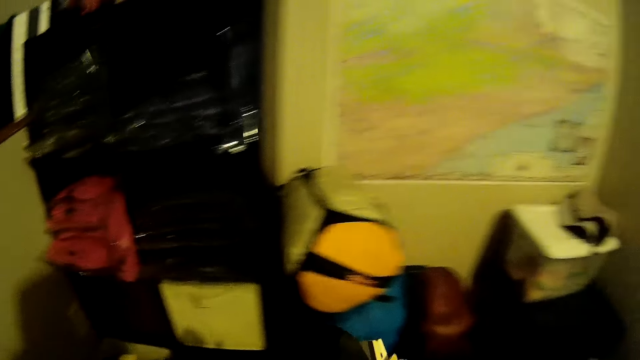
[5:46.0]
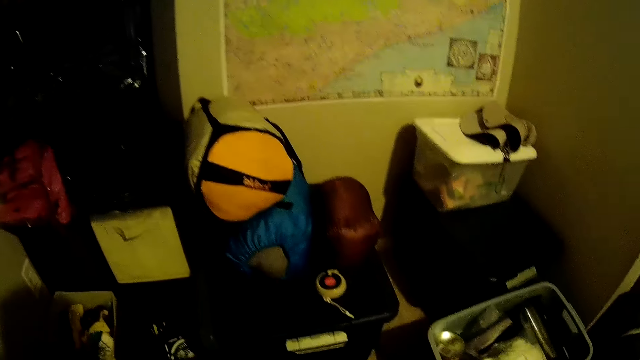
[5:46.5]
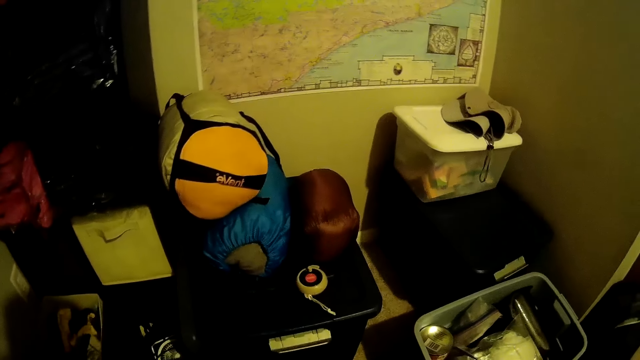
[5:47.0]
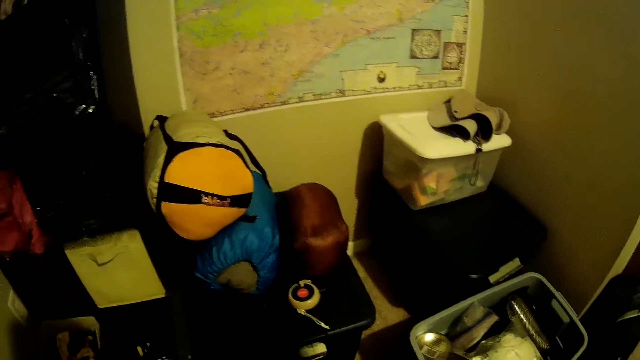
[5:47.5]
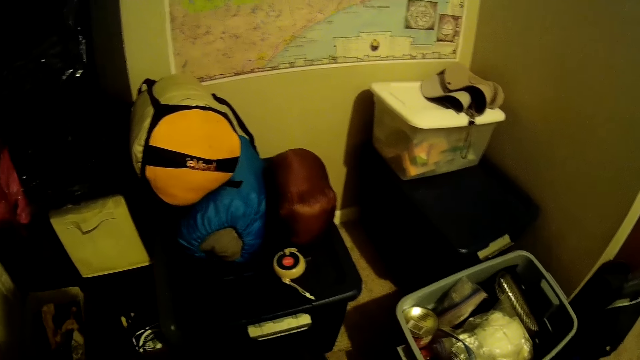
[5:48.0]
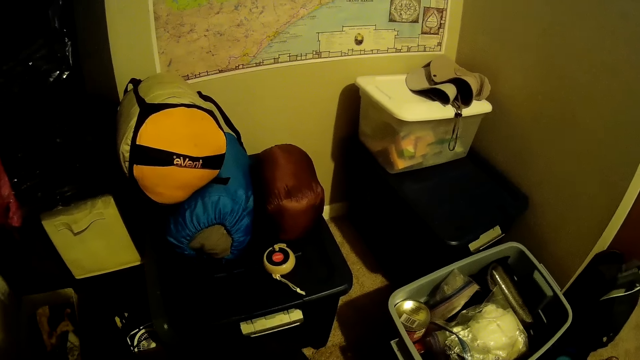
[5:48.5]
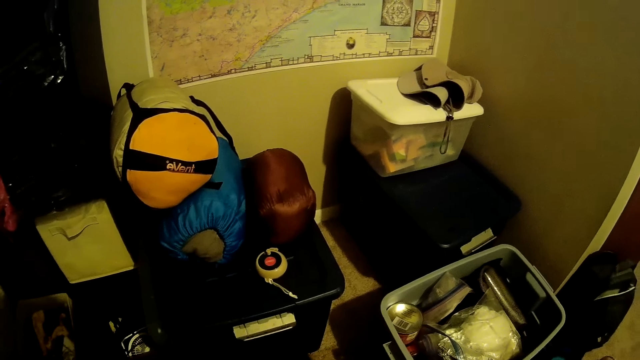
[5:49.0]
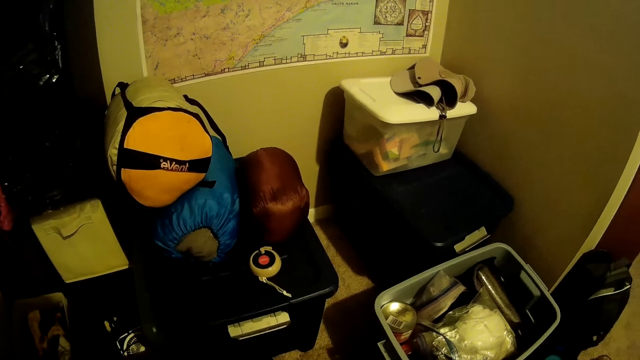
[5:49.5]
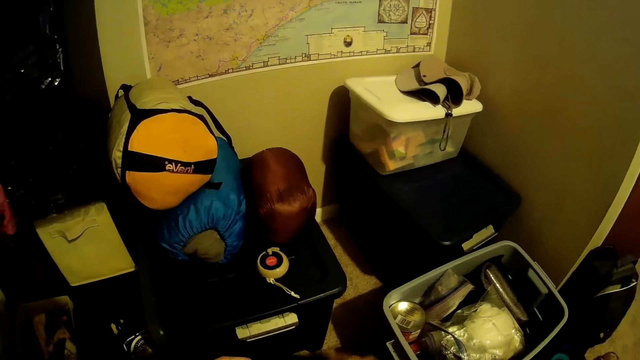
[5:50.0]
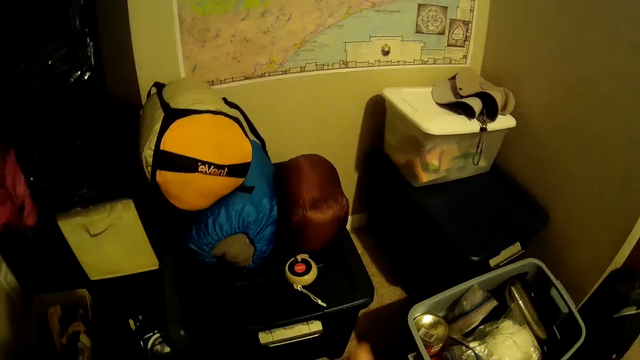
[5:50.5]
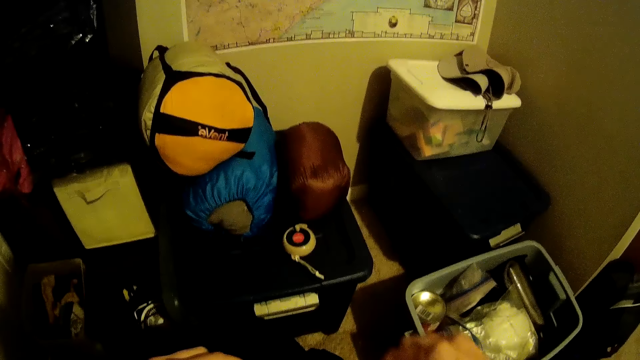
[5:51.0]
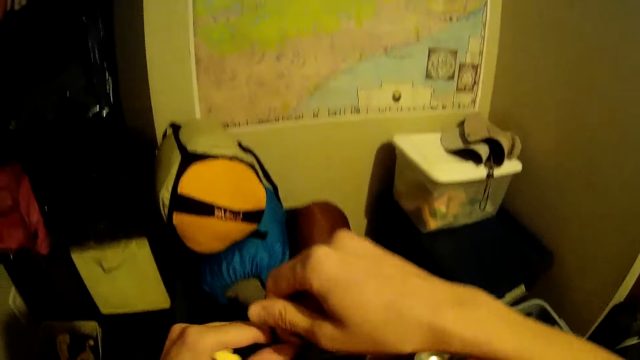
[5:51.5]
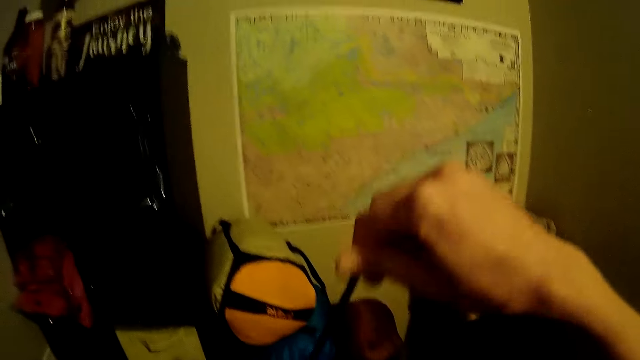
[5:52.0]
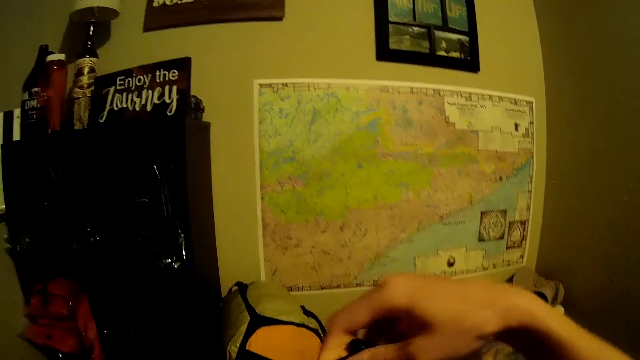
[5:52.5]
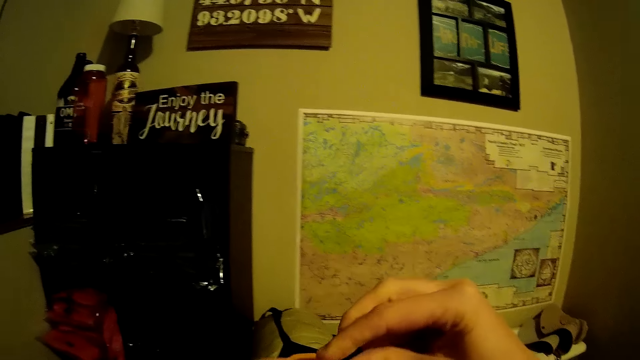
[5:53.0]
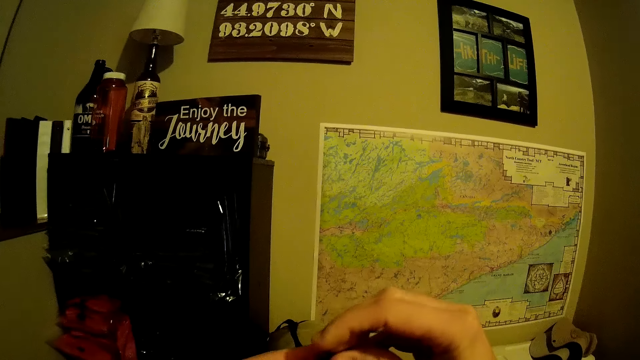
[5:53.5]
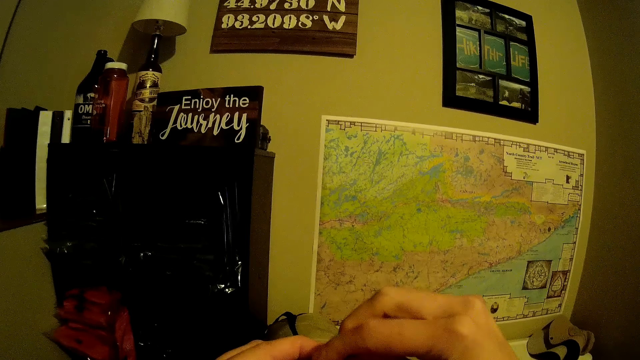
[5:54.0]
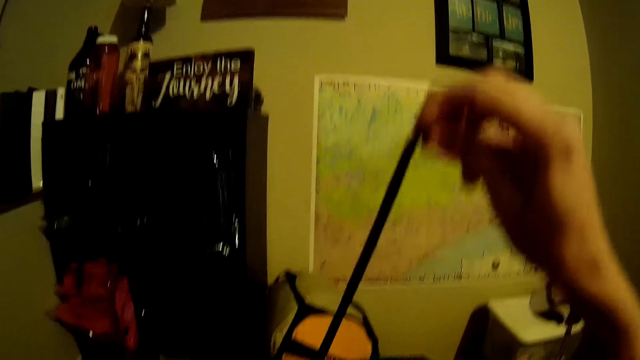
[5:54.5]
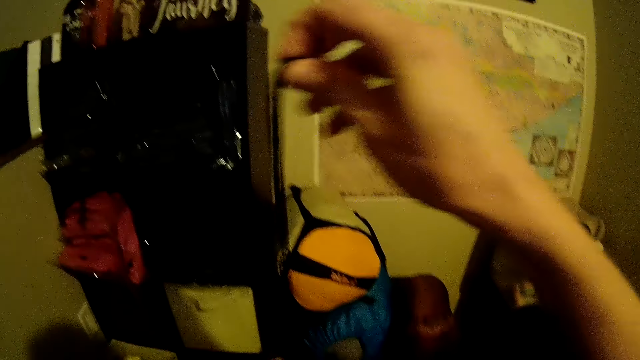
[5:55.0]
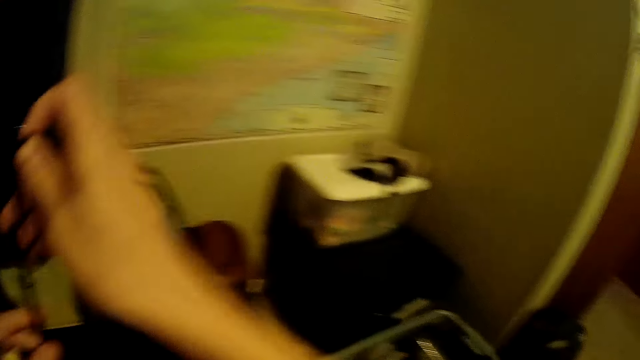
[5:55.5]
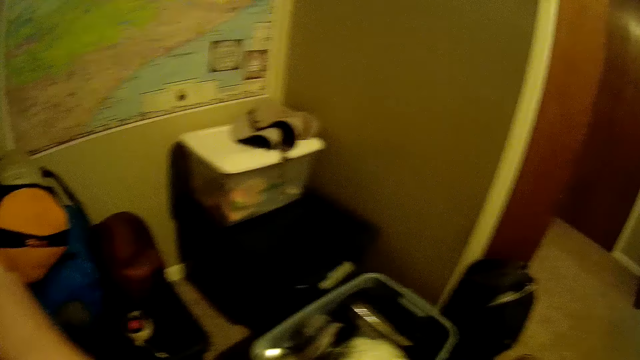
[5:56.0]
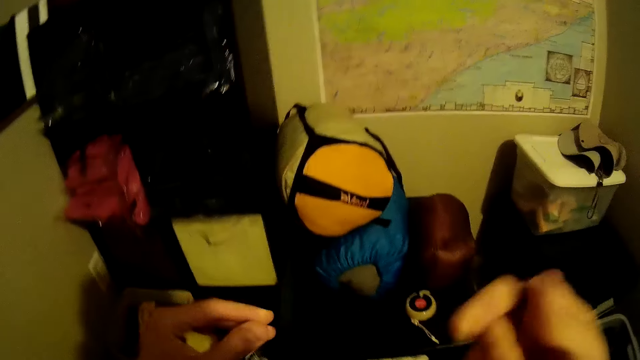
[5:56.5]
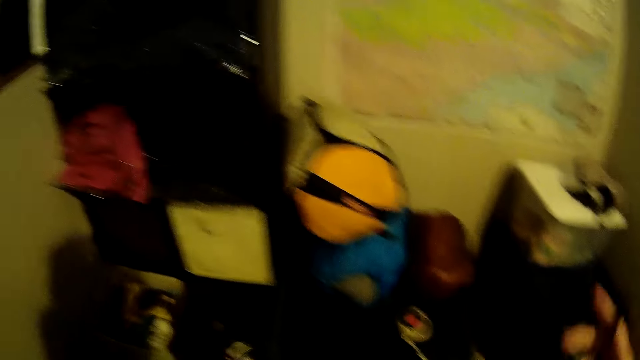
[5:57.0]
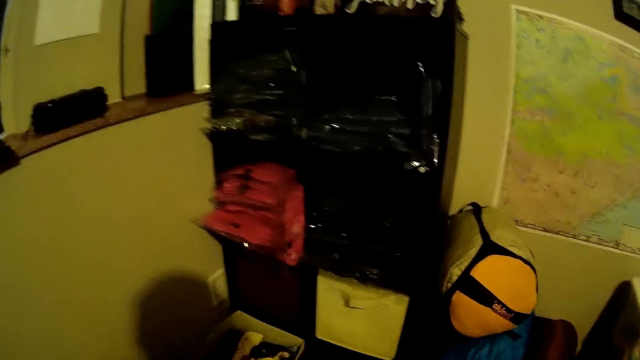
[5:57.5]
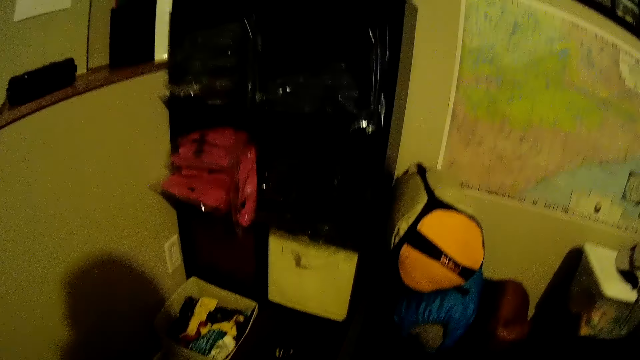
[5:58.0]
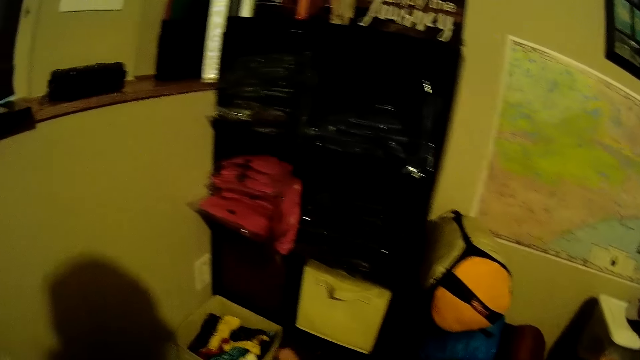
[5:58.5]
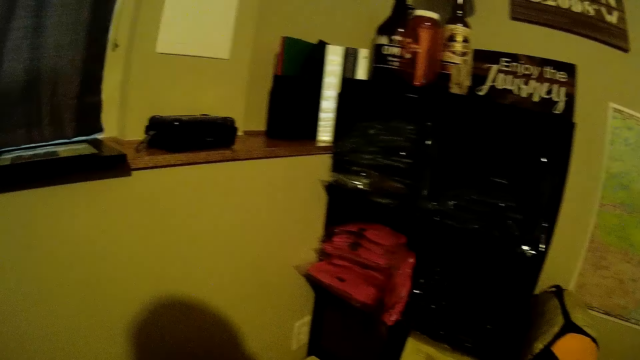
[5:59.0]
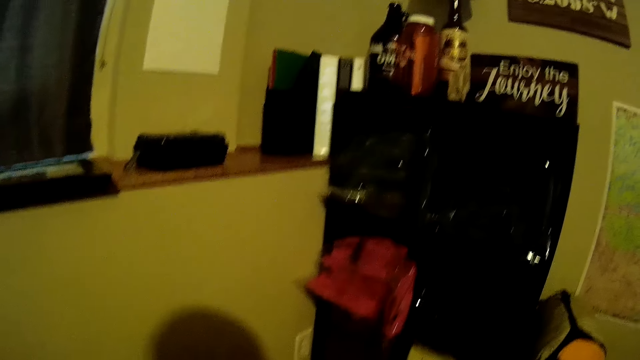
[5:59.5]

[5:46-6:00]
The camera wearer holds the clippers in her left hand. She folds the cloth. She unfolds the cloth with both hands. She holds a rope on the cloth with her right hand. She pulls the rope. She stretches the rope with her left hand. She adjusts a knot at the top of the rope with both hands. She stretches the rope with her left hand. She does something. She folds the rope with both hands.

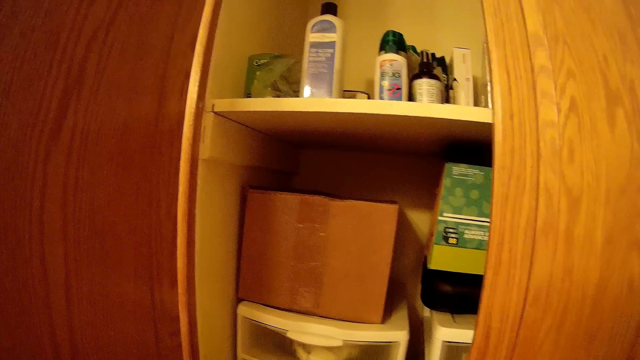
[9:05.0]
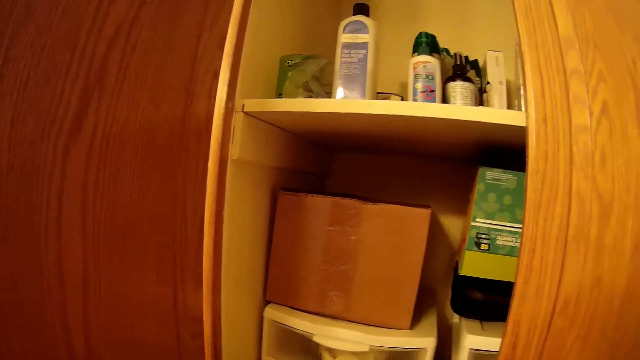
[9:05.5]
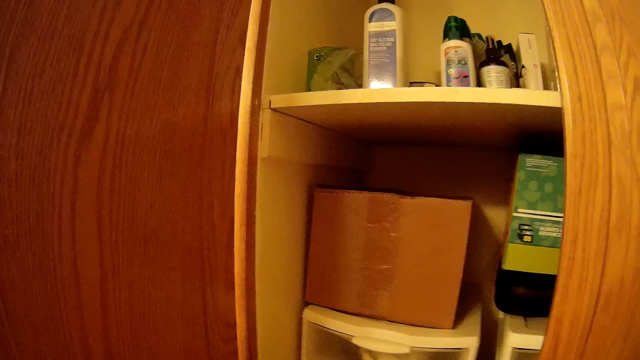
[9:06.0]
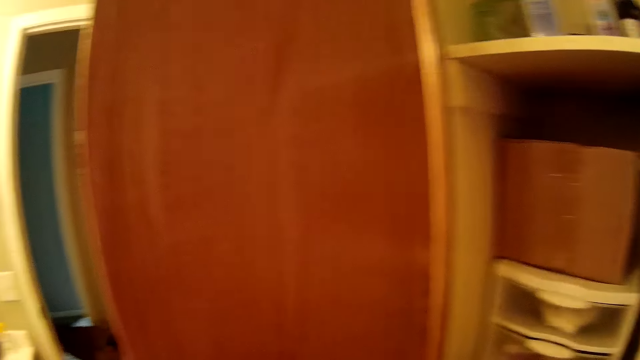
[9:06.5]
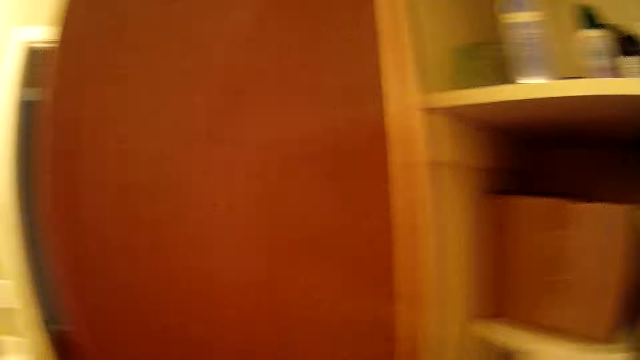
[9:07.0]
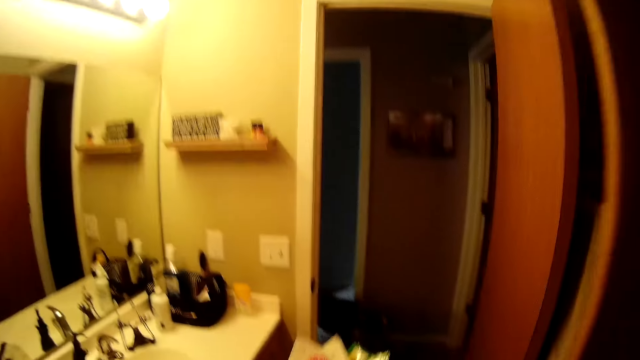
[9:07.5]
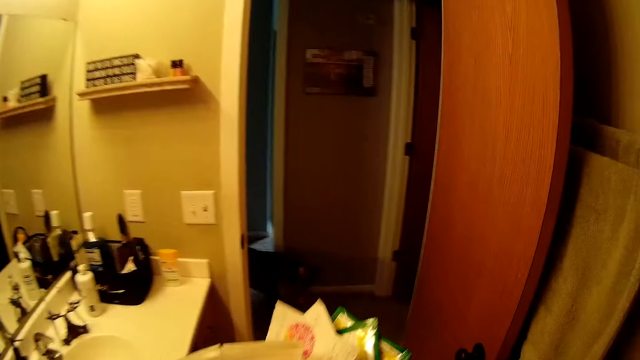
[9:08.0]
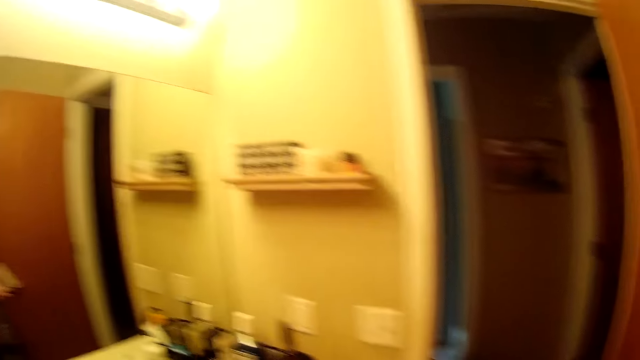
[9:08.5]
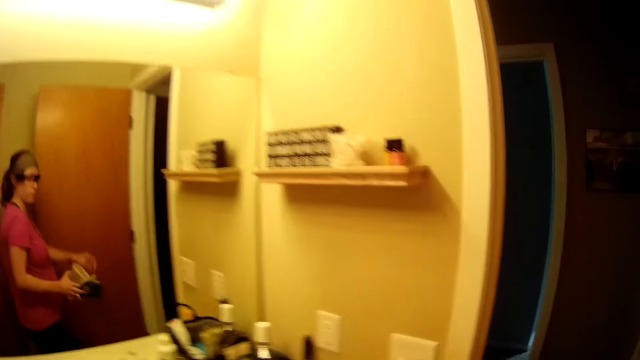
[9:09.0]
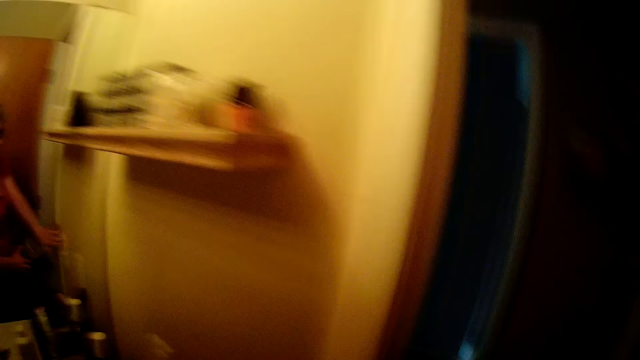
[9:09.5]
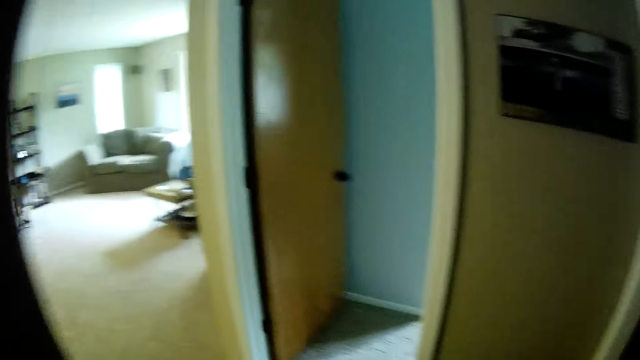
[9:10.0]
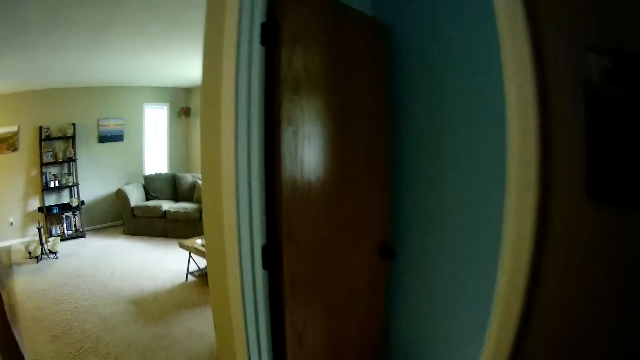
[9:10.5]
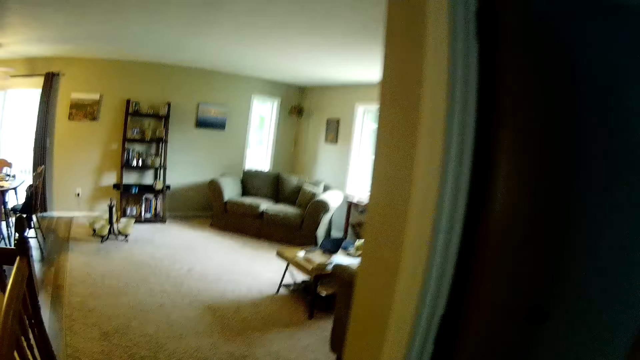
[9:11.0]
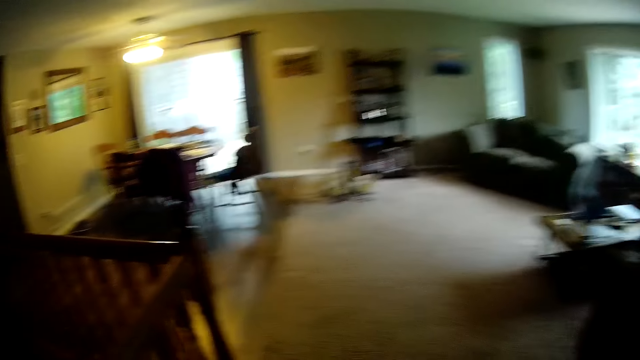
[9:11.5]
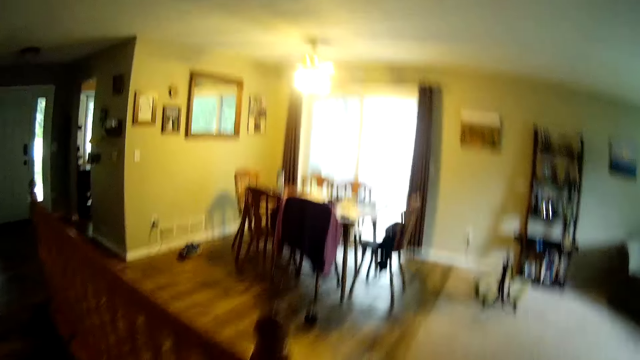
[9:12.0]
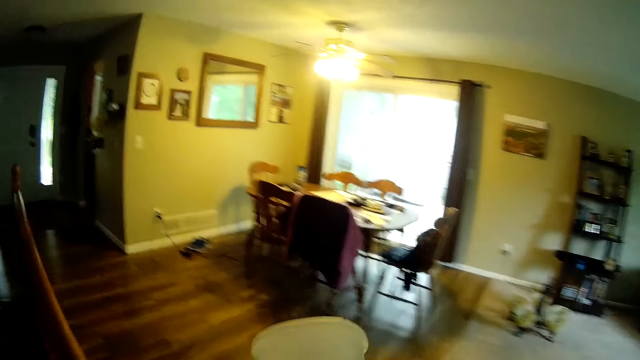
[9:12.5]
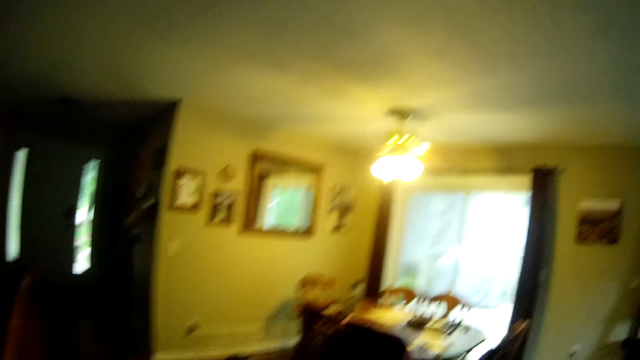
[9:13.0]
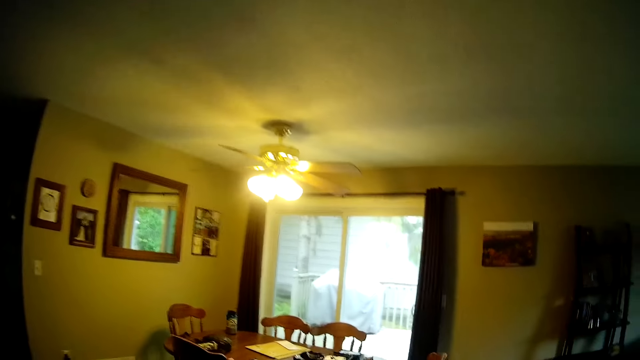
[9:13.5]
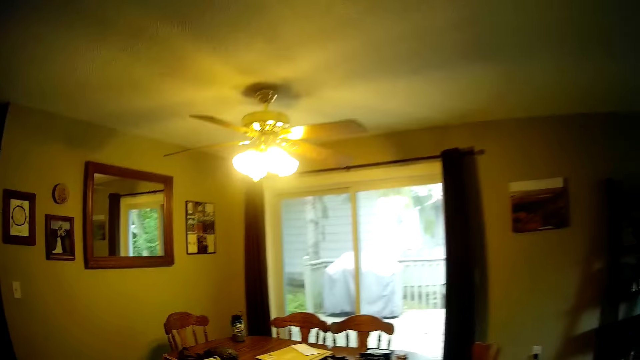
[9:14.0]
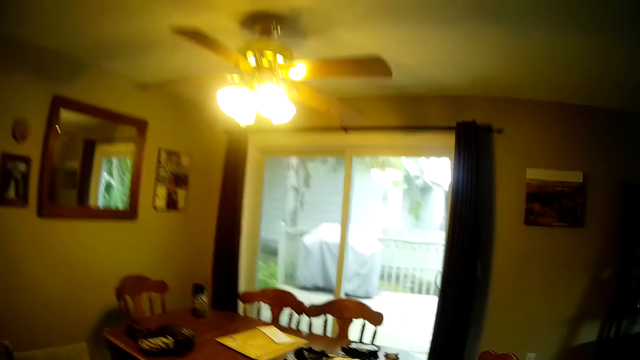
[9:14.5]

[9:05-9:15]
The camera wearer steps forward. She holds some bags of tea and a plastic container in her right hand. She walks around. She puts off the light with her left hand.
